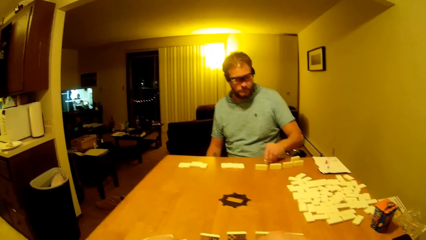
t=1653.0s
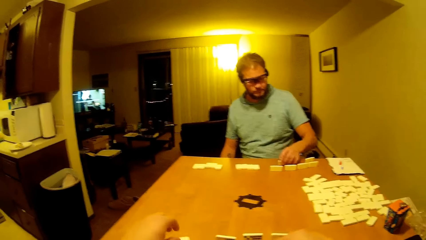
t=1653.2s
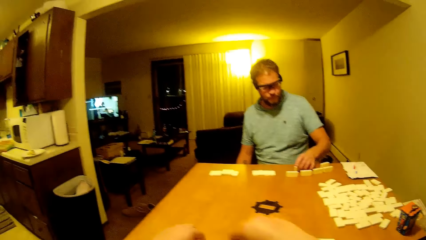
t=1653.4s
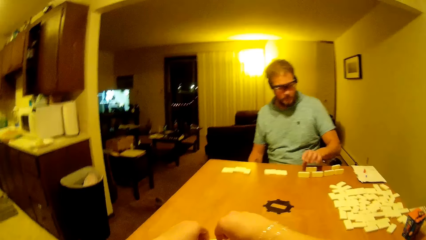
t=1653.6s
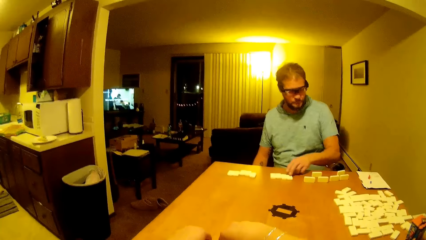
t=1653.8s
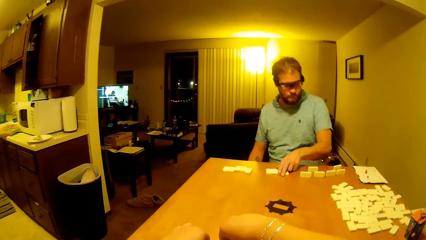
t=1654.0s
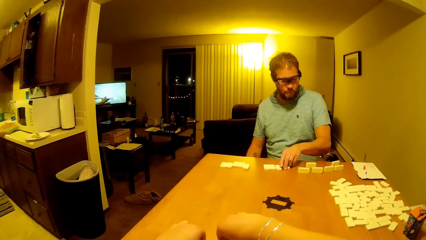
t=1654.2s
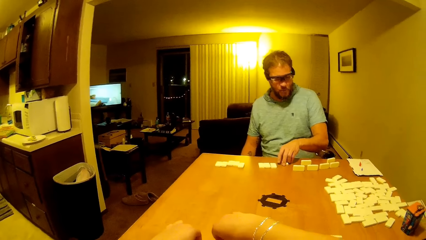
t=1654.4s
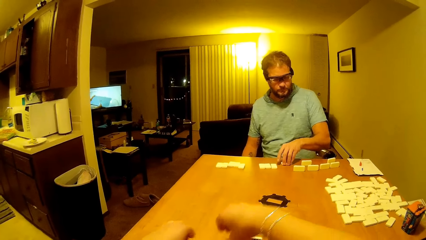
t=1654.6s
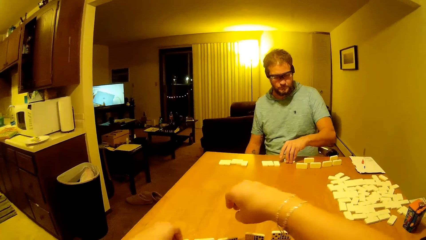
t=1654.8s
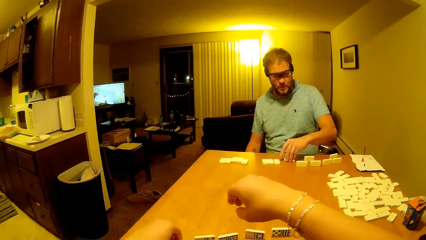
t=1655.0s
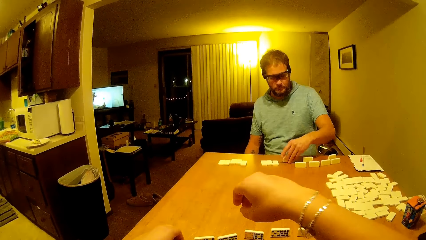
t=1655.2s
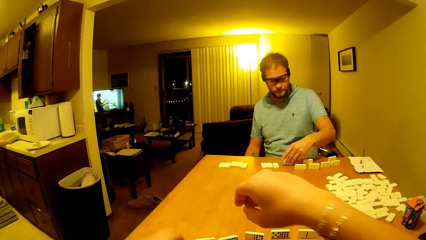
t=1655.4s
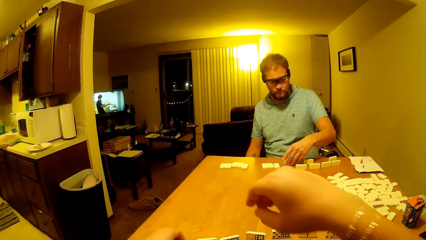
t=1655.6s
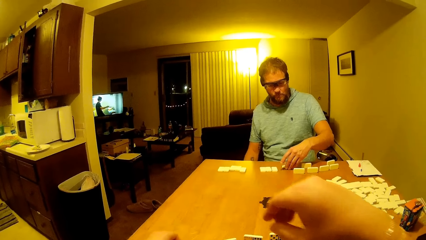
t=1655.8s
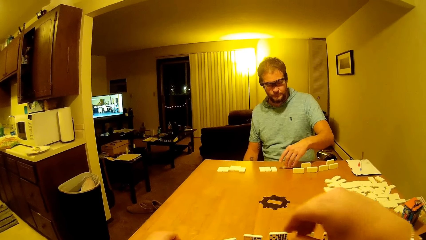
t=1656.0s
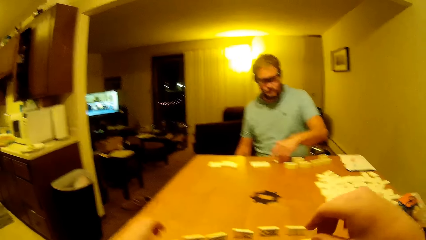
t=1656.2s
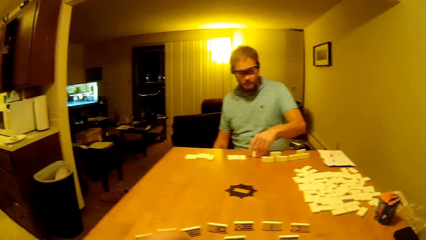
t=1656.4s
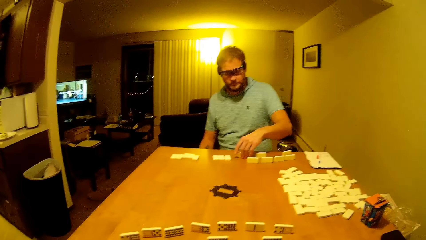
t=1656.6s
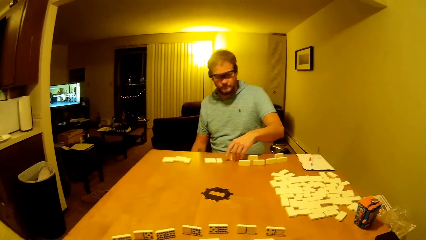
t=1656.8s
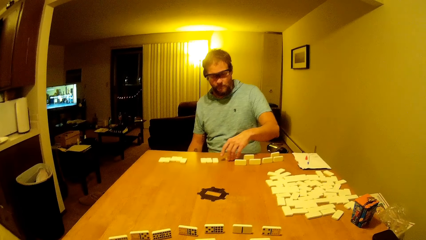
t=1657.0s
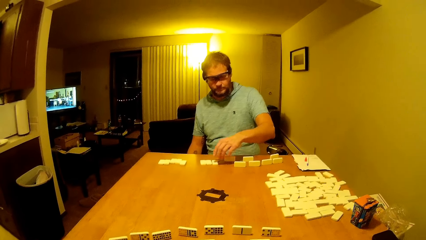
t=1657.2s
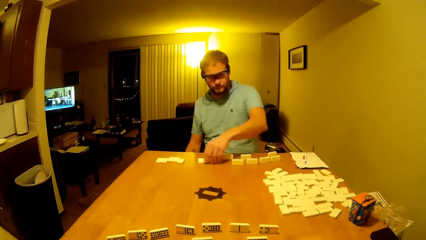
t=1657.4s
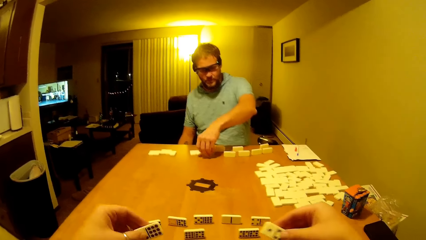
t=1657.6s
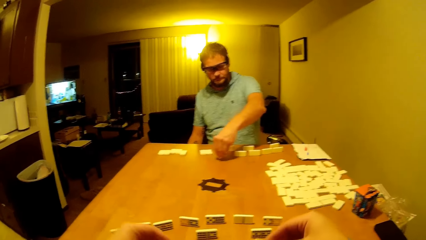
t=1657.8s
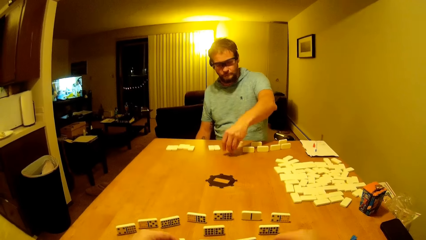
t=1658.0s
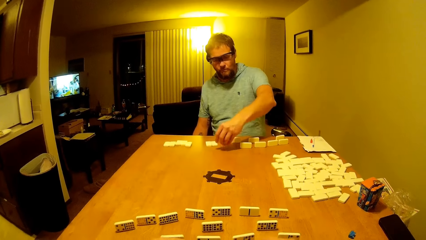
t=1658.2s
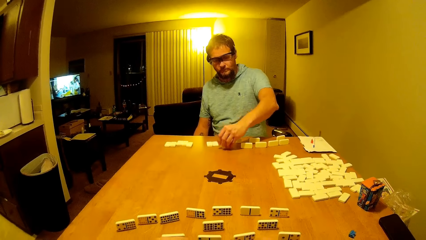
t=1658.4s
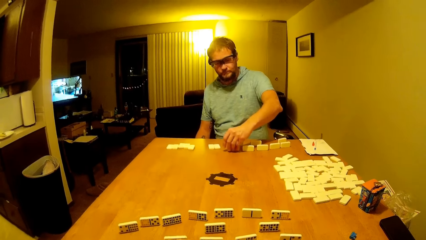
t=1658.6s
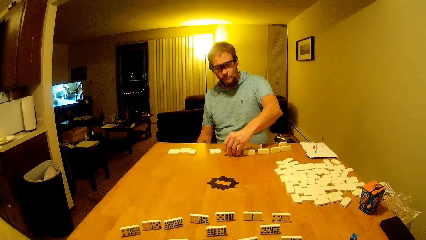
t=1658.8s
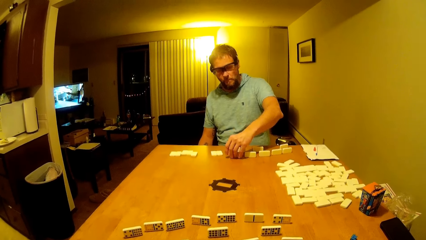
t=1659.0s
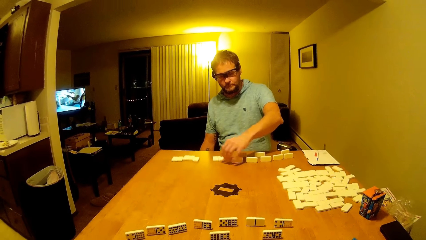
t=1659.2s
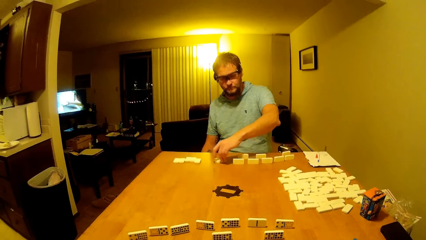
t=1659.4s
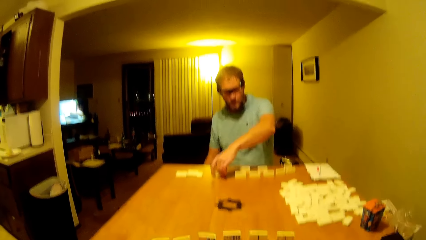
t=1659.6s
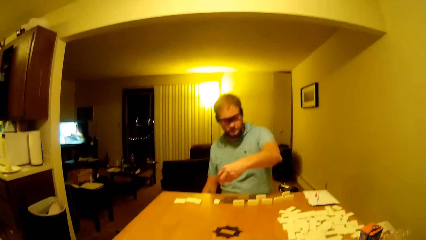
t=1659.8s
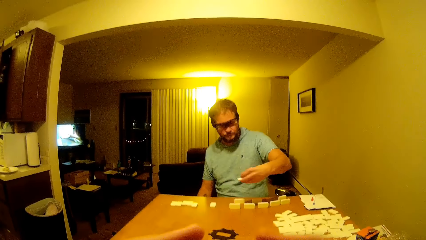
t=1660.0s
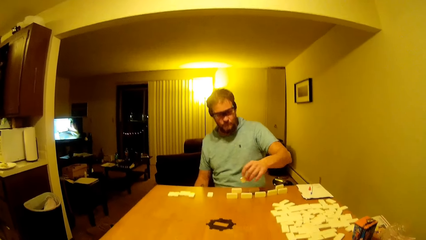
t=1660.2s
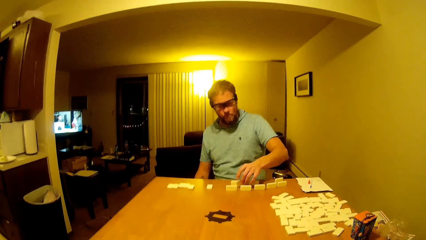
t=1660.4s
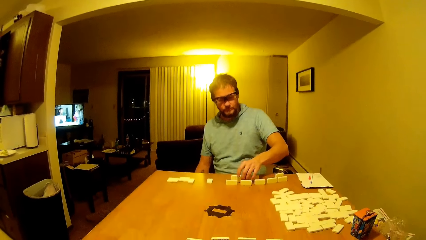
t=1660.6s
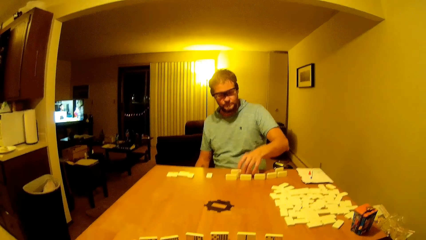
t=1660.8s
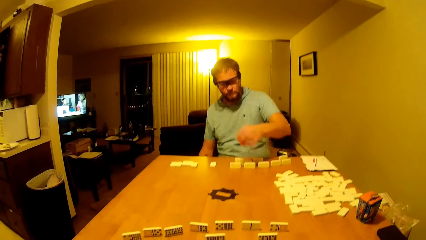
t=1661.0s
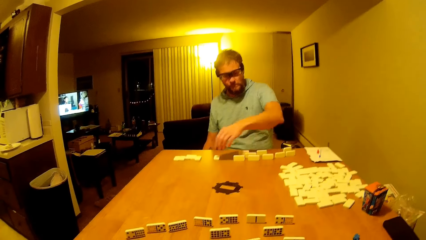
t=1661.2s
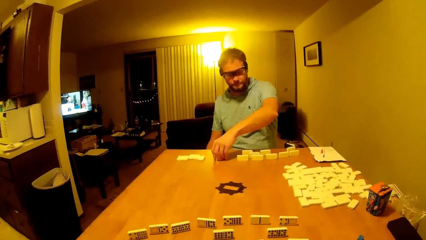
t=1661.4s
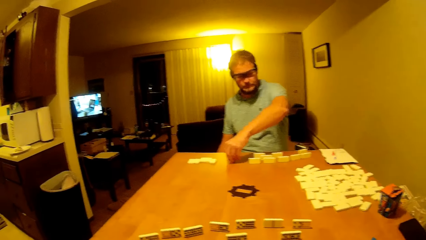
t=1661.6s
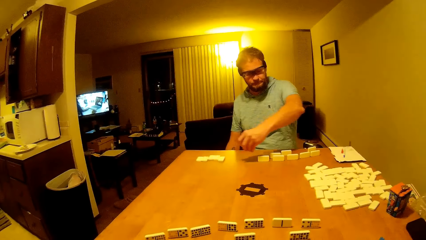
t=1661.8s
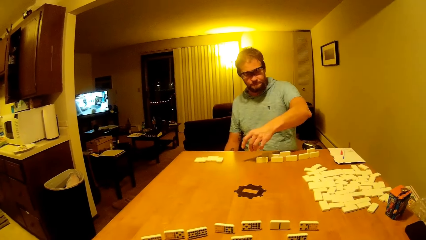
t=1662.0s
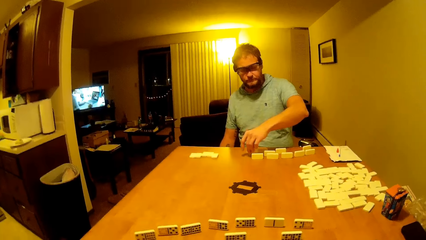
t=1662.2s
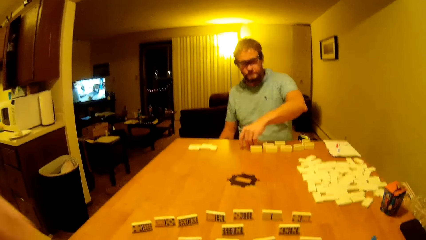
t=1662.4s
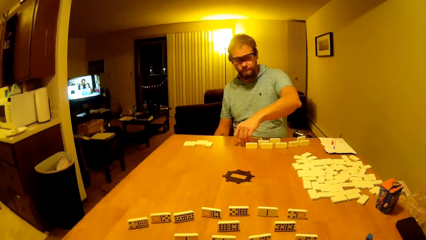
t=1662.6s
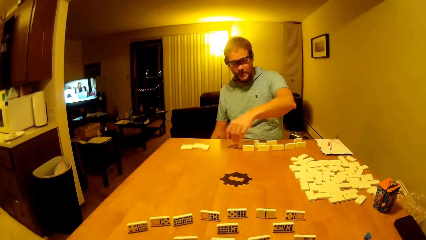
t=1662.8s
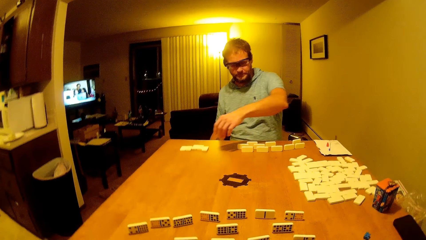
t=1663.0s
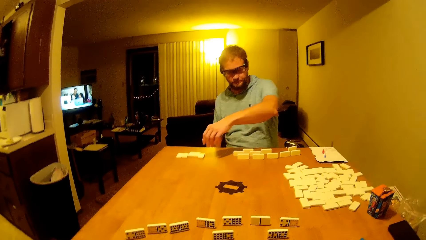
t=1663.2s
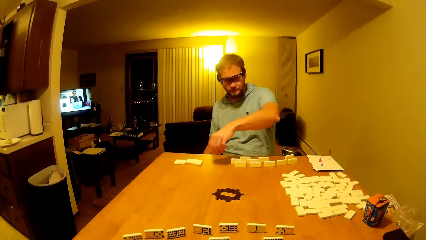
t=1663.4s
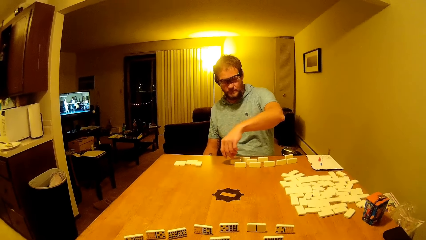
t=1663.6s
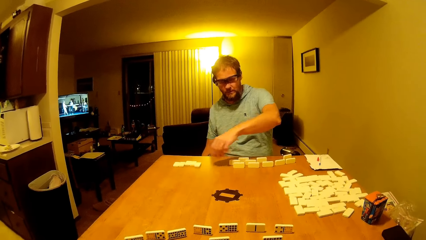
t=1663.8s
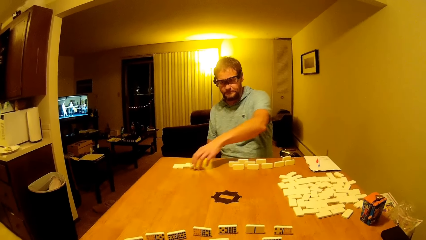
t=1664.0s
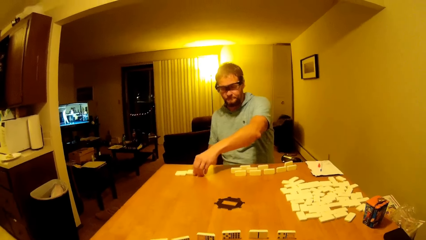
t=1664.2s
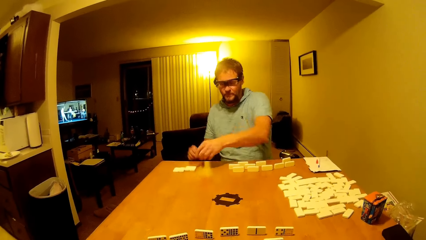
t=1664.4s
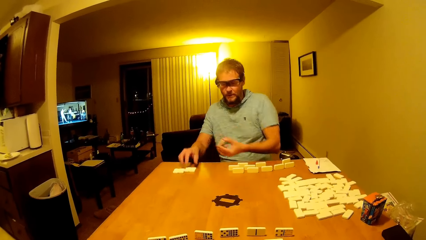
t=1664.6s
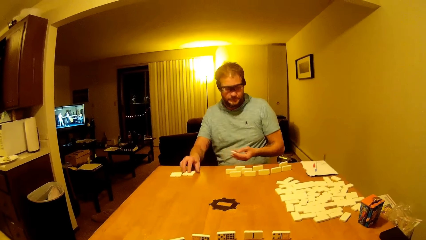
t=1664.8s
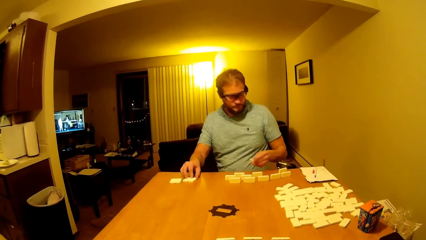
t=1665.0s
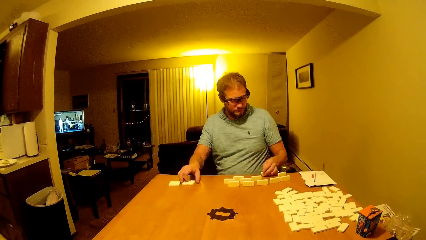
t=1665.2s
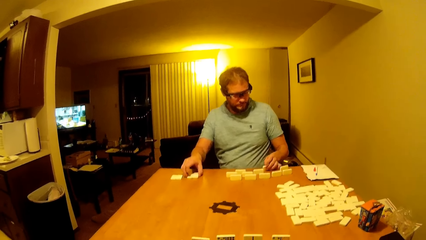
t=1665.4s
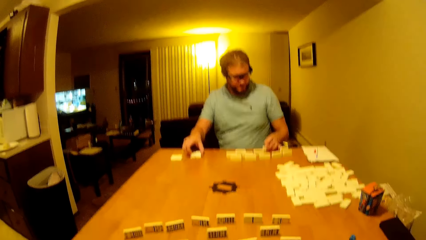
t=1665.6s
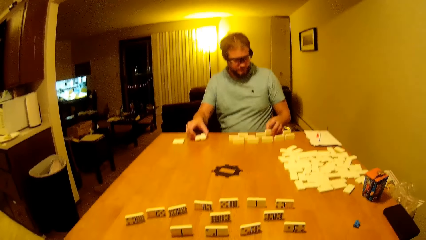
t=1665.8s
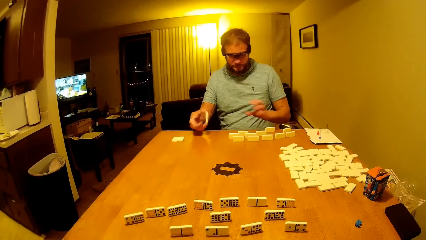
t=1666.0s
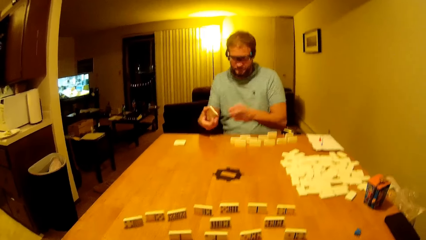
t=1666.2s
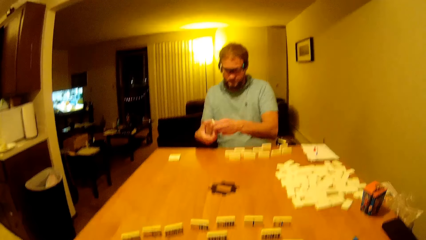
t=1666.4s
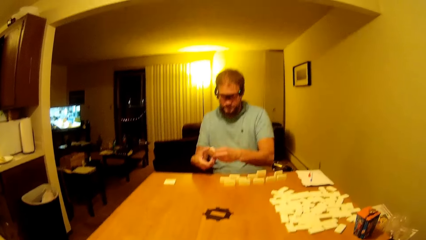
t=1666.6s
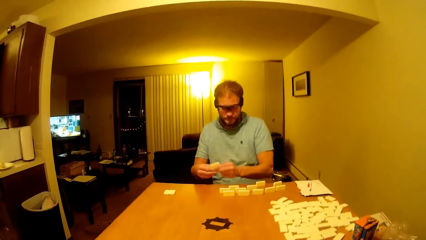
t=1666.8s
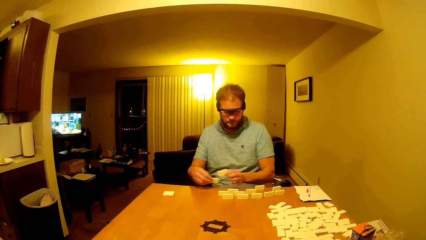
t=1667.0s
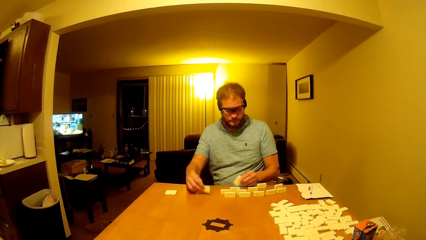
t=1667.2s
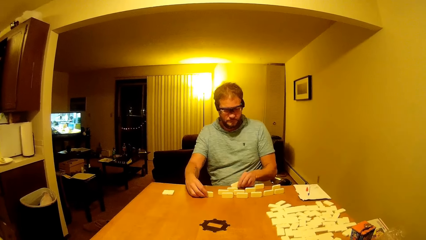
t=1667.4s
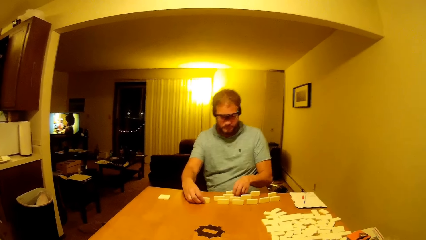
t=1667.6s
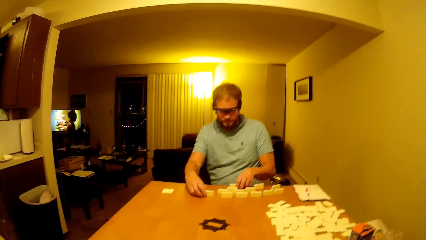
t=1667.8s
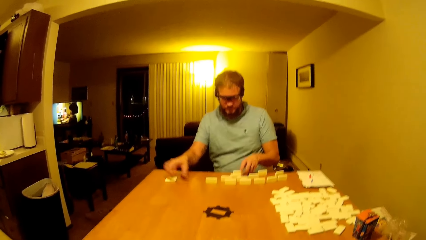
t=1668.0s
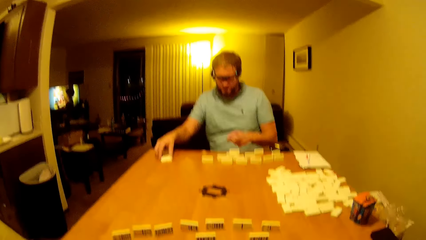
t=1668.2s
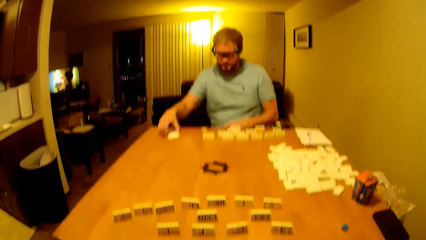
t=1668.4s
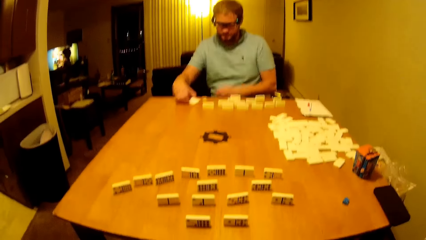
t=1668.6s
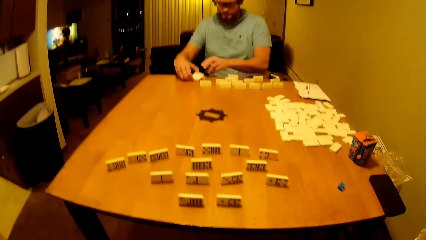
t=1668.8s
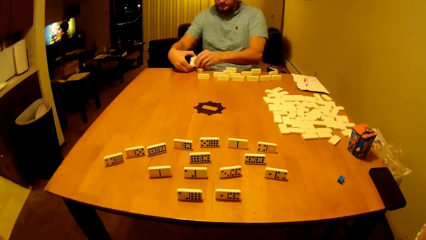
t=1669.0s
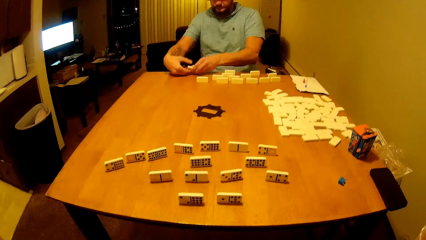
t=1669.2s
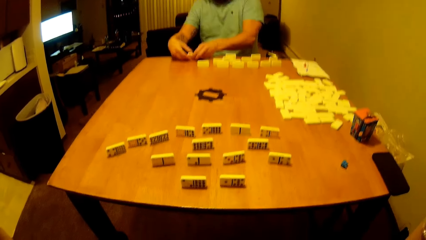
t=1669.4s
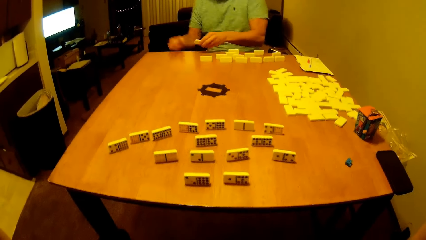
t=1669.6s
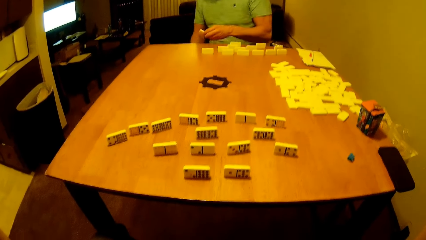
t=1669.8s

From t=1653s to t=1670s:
The camera wearer arranges the domino blocks. They do something and lift a hand up. A man arranges the dice. The camera wearer lifts a hand up. The man arranges the dice.
